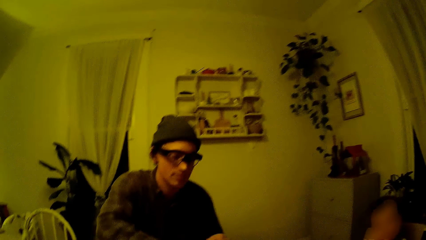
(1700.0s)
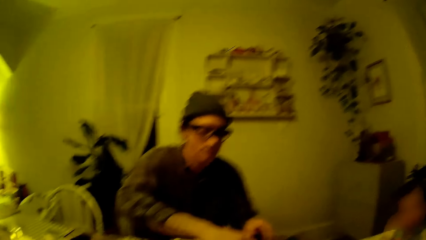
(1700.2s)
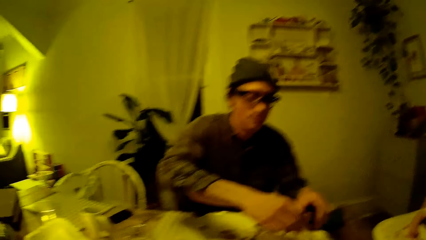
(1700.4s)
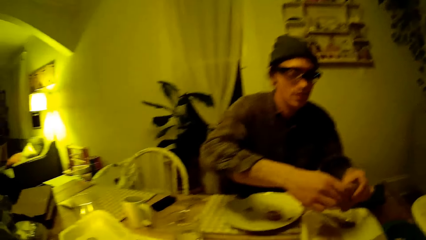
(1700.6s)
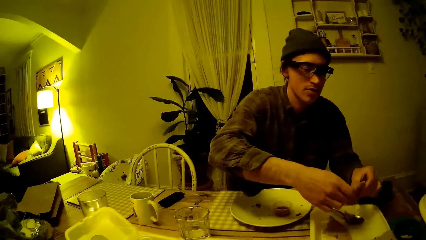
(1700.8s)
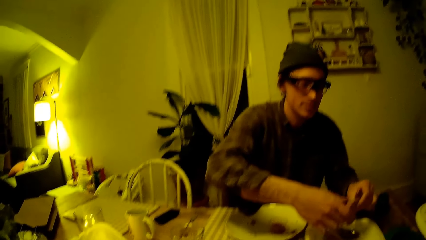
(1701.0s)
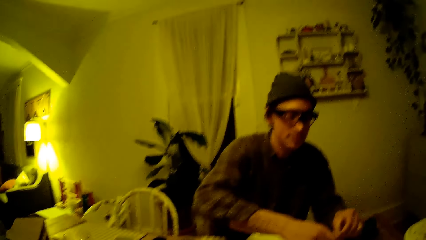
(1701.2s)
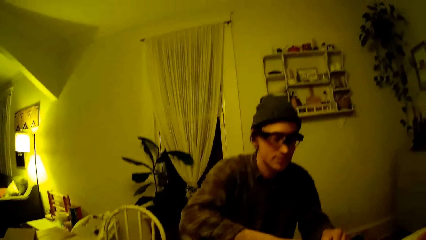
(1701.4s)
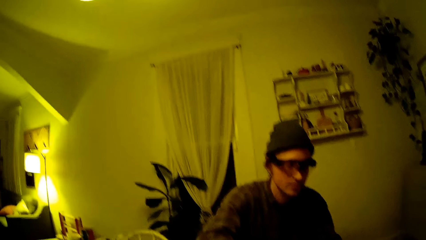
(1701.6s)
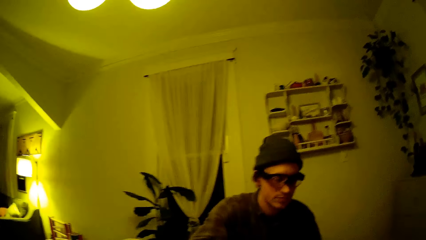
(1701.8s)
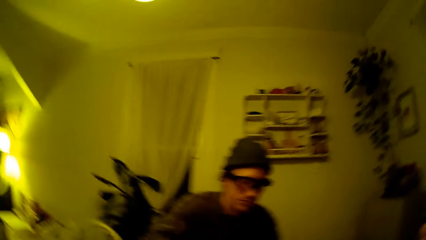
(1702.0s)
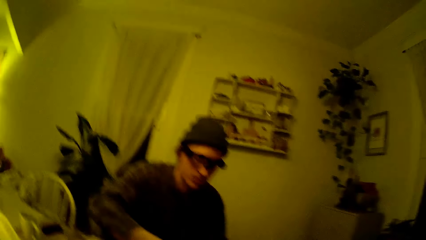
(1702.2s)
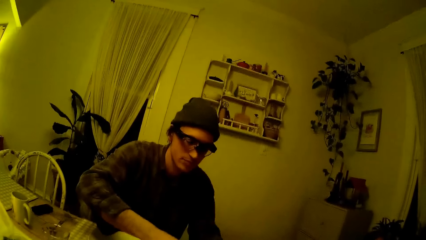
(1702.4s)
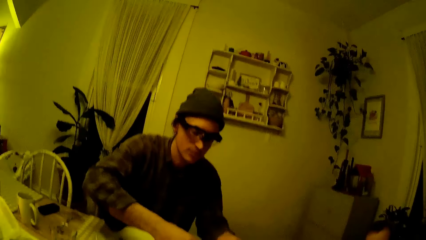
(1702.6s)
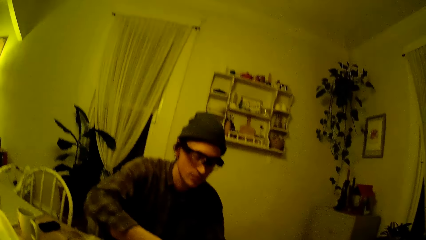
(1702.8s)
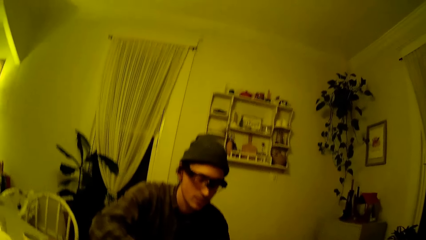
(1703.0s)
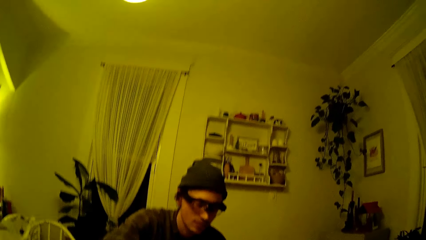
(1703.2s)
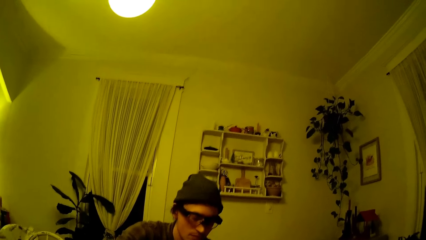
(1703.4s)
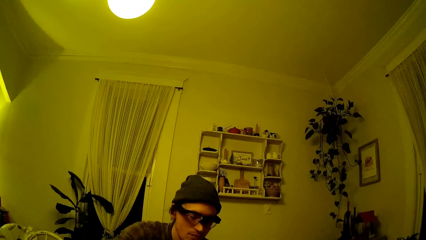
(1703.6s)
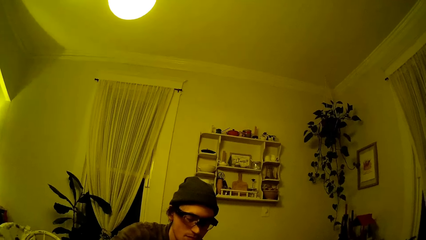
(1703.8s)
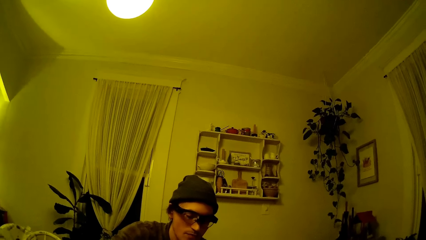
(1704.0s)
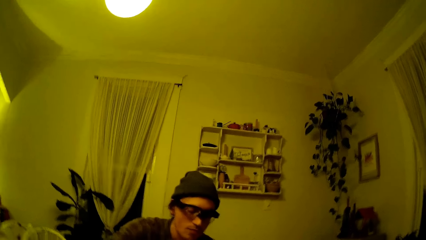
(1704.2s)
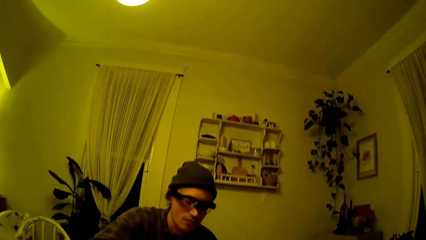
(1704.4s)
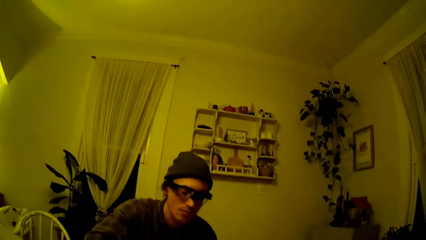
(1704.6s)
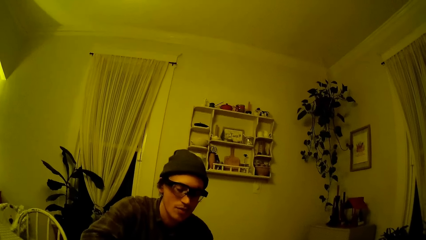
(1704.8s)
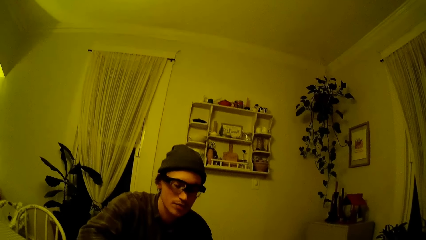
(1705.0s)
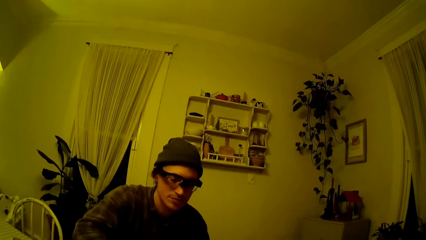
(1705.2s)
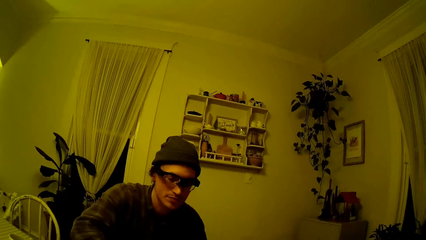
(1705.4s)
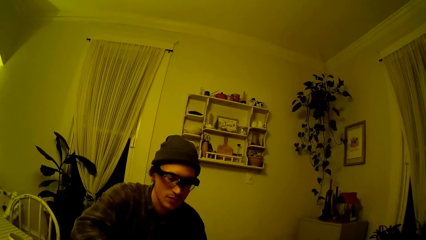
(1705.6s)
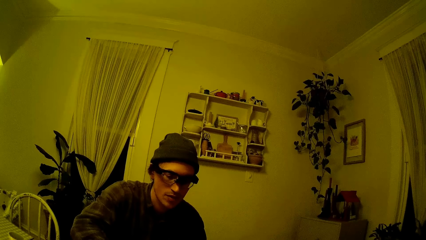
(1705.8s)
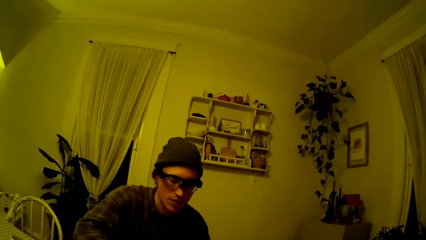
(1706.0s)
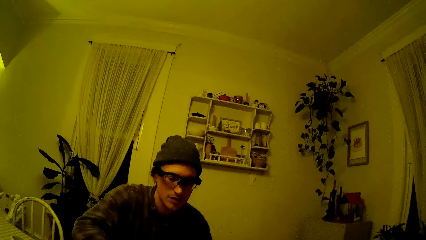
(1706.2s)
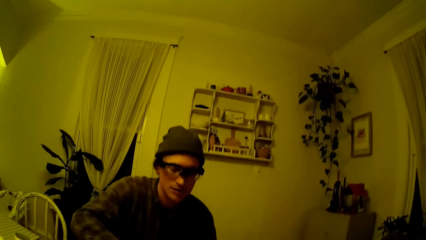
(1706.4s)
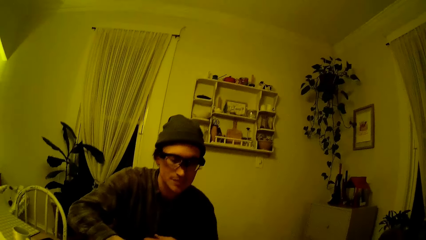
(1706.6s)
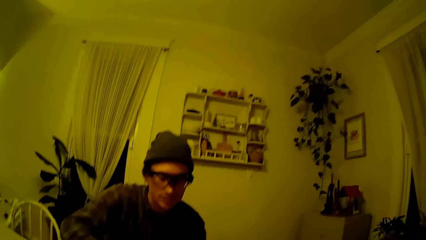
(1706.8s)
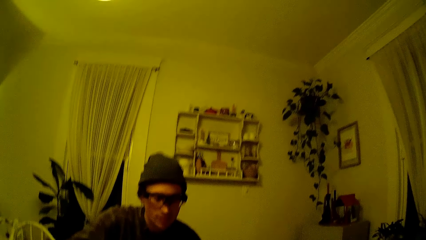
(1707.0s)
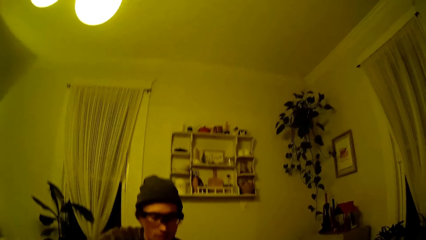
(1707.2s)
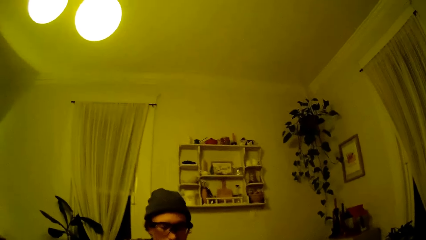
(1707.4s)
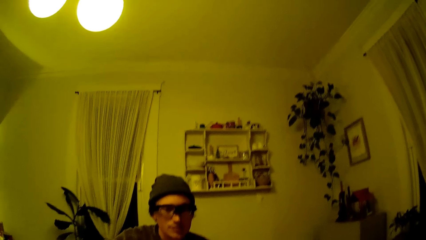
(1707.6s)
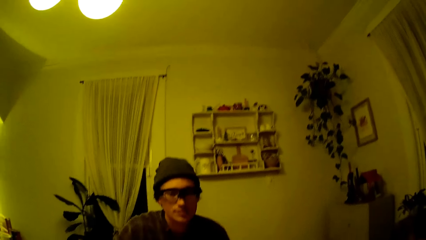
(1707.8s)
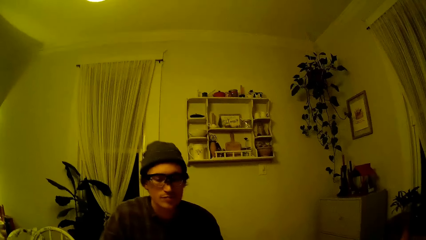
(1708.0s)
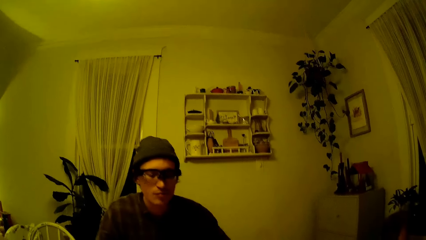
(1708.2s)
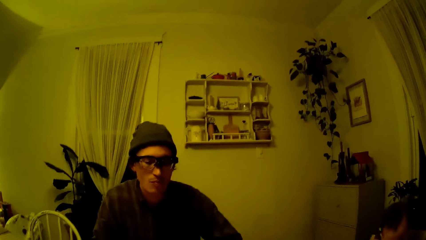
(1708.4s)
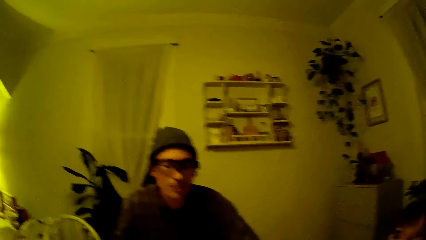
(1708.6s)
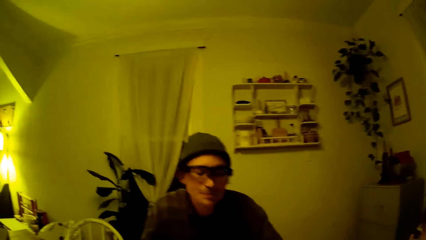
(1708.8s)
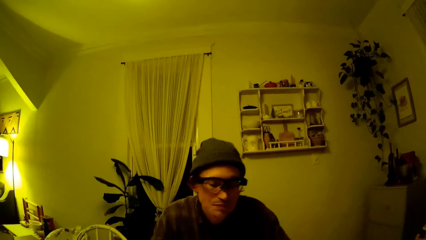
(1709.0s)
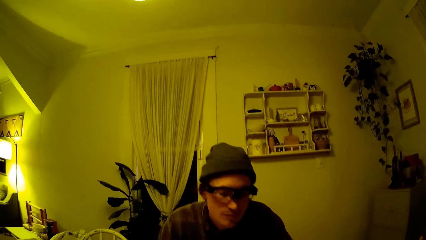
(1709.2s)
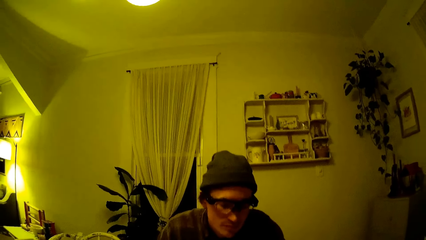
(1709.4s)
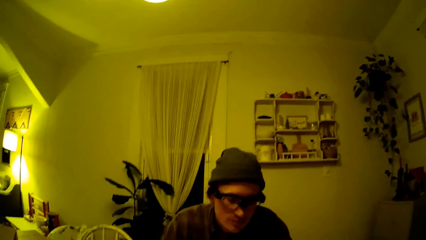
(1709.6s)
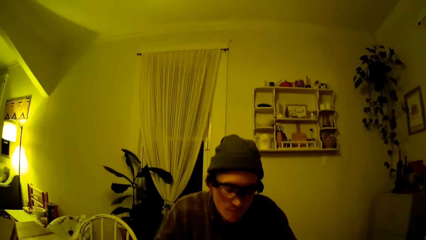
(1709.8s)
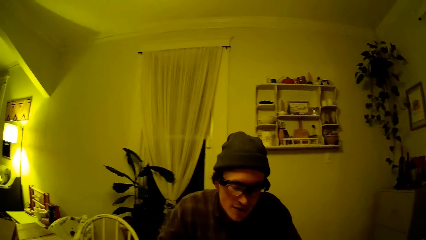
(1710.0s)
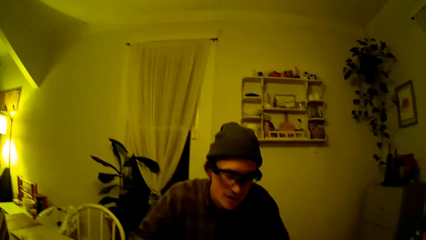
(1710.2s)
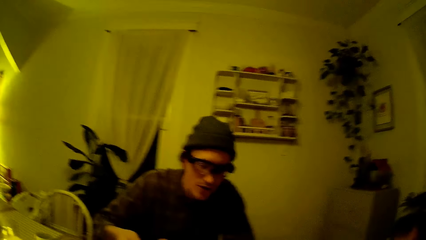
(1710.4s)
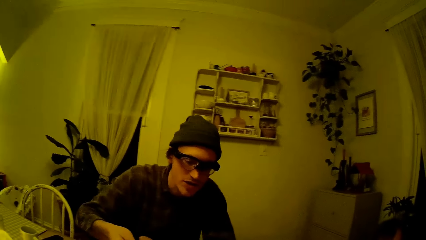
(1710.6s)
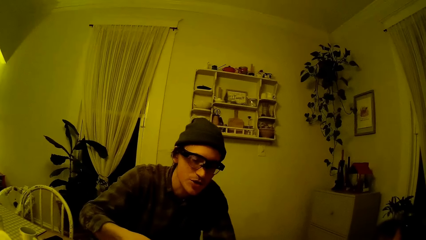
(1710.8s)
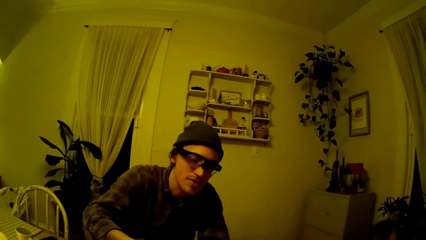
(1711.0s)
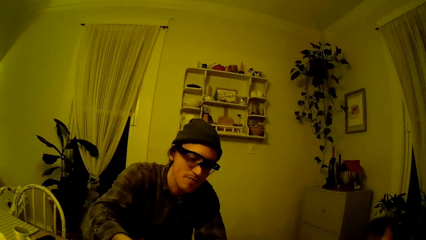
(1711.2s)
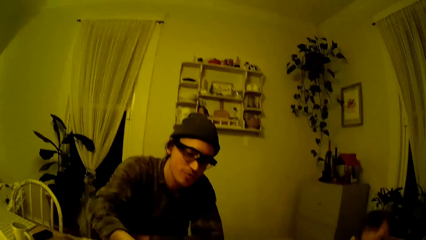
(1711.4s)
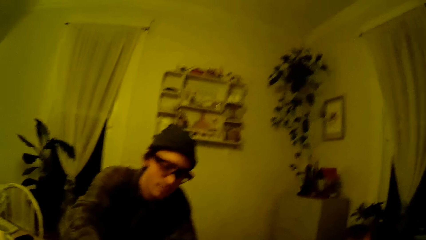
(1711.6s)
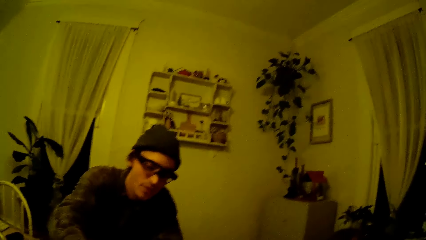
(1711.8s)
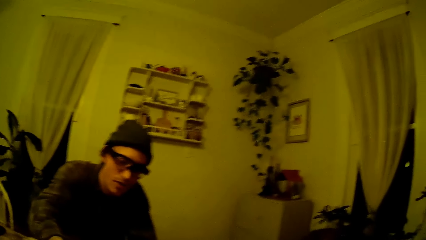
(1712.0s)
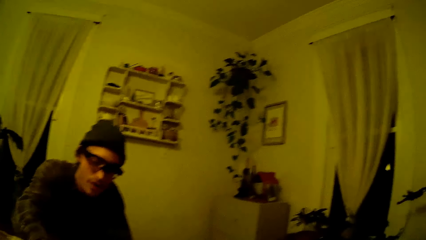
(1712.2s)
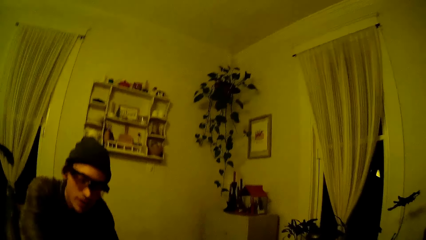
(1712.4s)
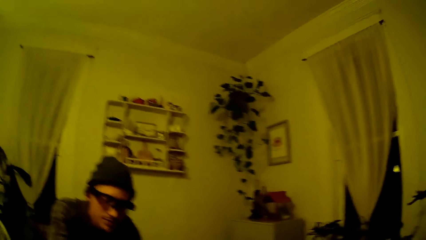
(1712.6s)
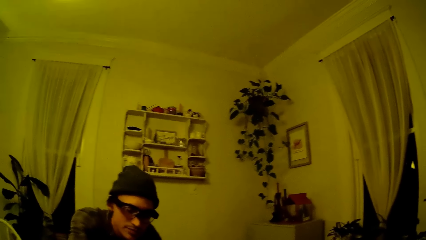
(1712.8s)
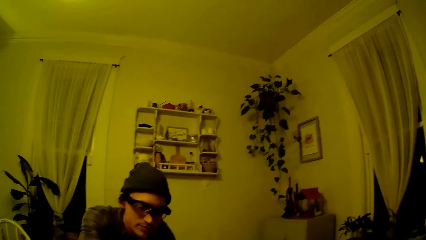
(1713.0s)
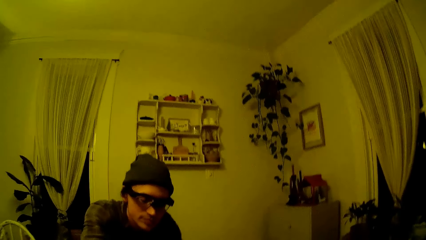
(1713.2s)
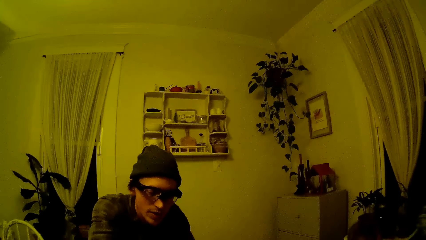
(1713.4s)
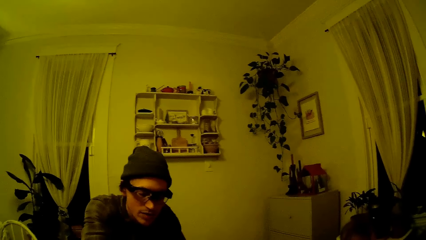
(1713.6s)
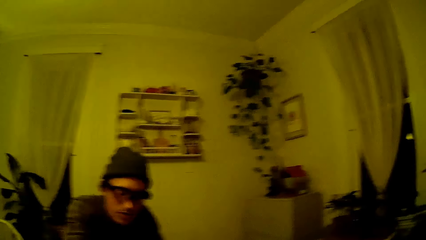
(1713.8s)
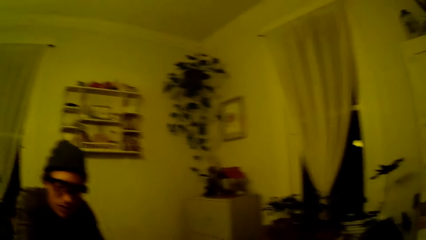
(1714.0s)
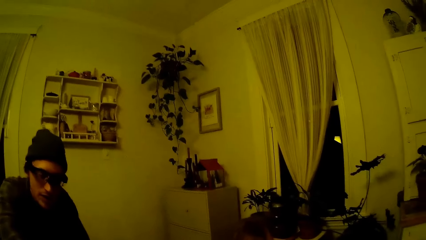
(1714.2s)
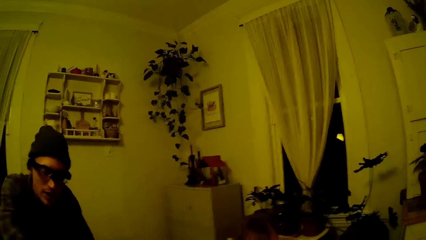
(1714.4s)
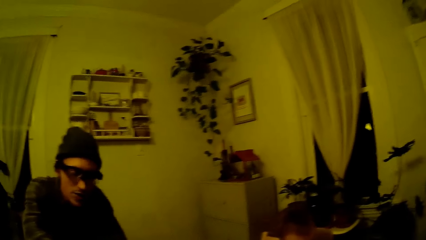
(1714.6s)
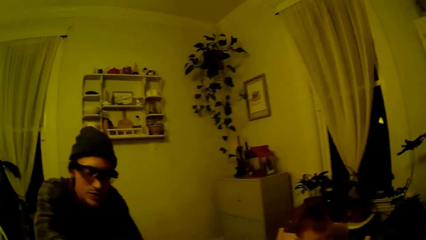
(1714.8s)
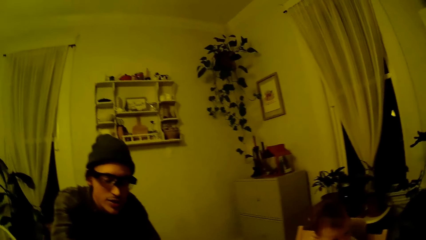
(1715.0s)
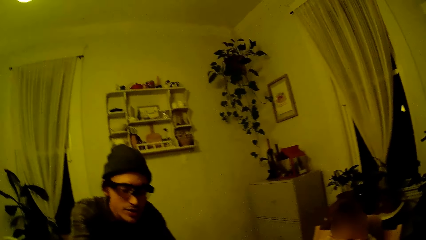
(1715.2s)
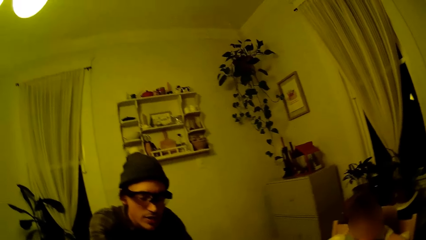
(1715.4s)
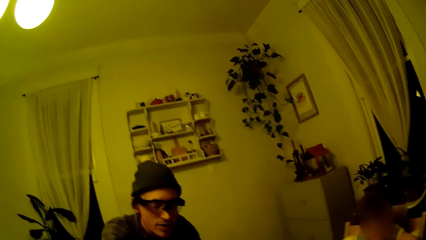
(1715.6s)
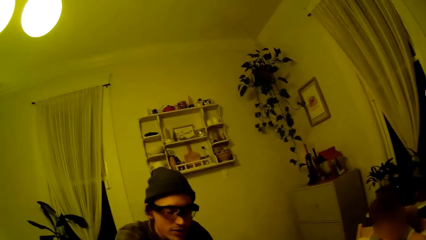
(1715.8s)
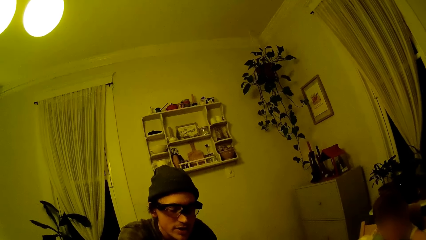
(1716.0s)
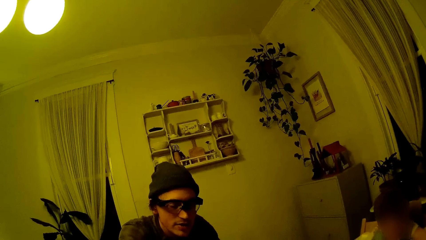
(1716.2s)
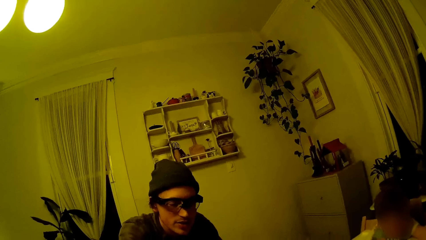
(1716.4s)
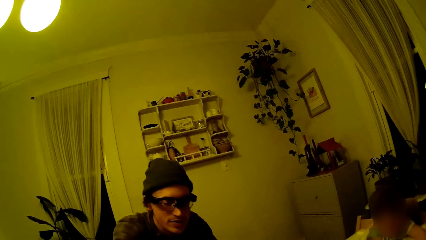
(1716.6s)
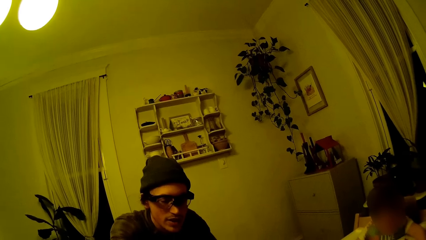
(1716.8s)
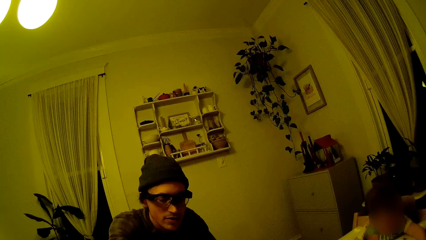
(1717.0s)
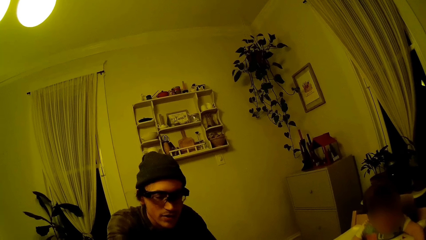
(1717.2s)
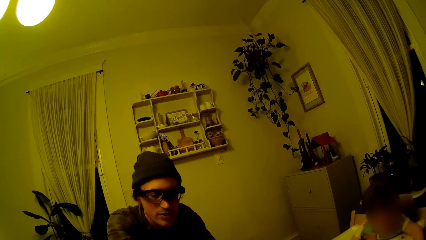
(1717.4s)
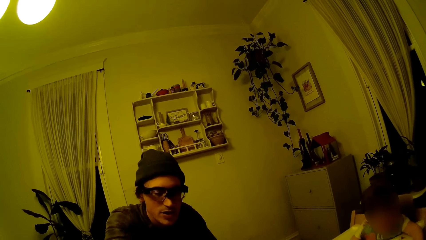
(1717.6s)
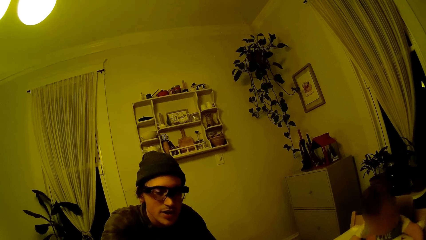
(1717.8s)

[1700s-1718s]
The man cuts the pizza with both hands. The camera wearer picks food from the plate. They converse with the man. They stretch a hand. The man converses with the camera wearer.
